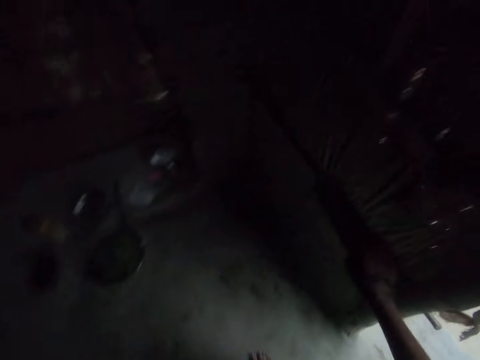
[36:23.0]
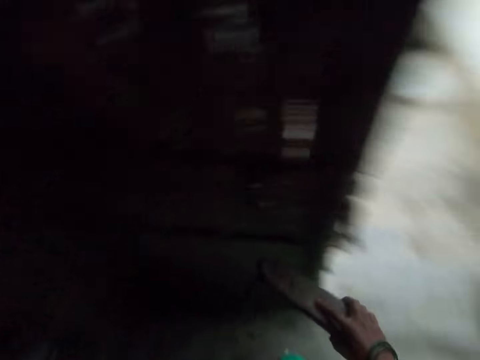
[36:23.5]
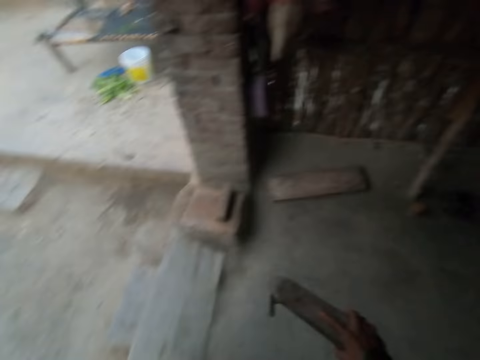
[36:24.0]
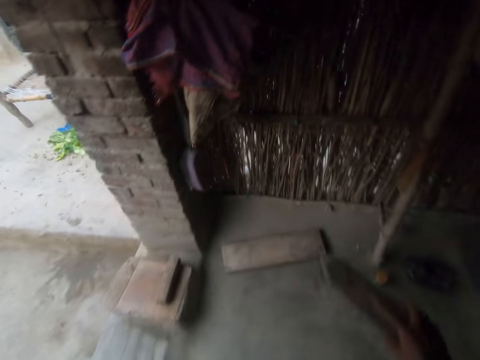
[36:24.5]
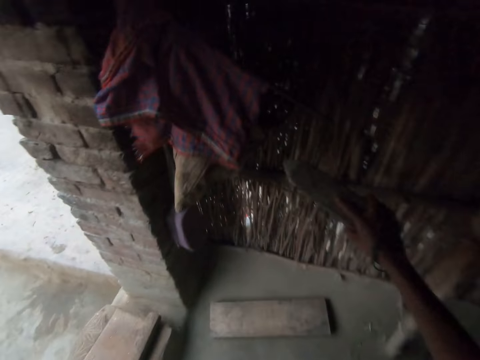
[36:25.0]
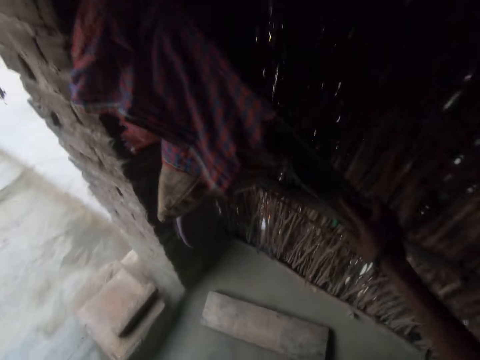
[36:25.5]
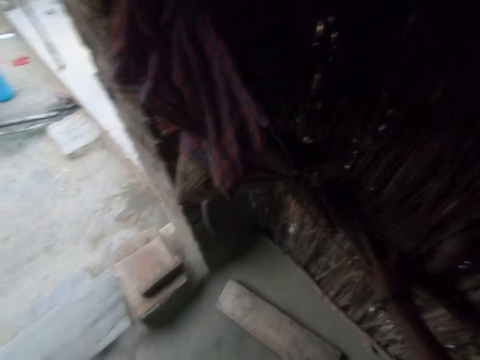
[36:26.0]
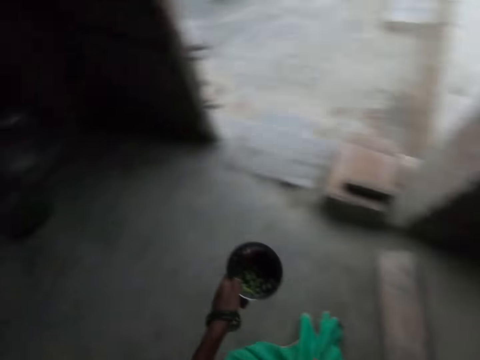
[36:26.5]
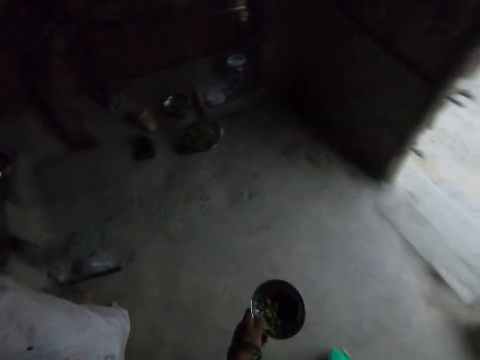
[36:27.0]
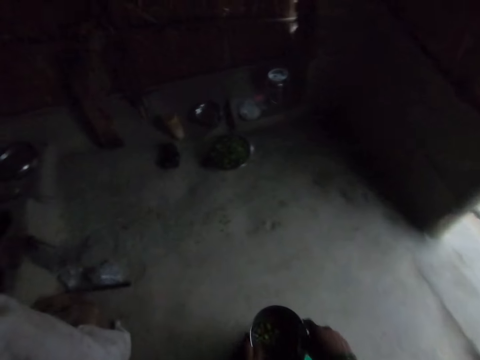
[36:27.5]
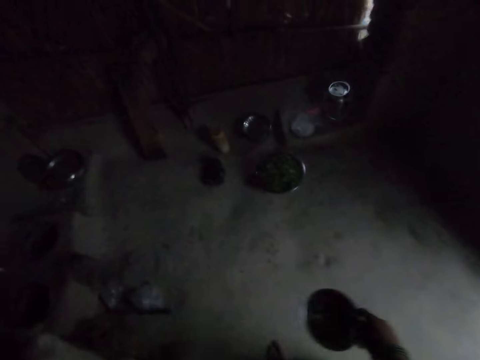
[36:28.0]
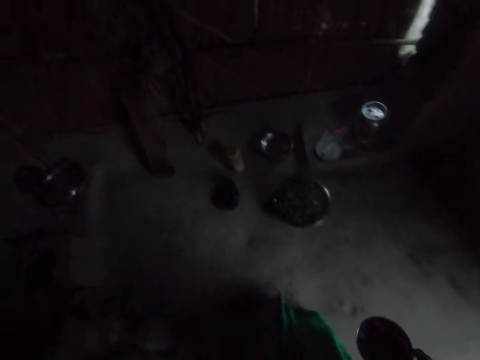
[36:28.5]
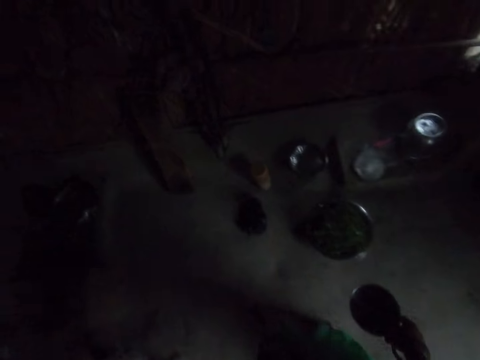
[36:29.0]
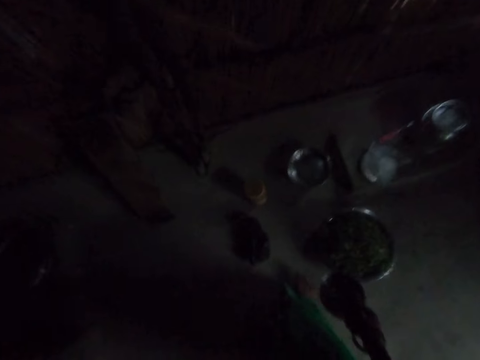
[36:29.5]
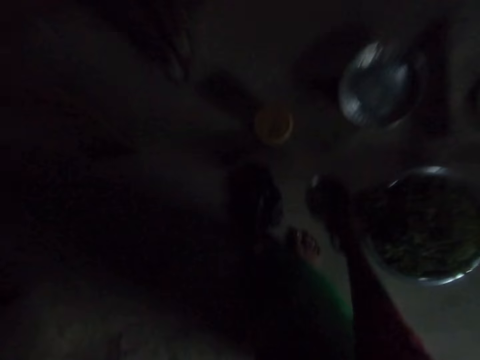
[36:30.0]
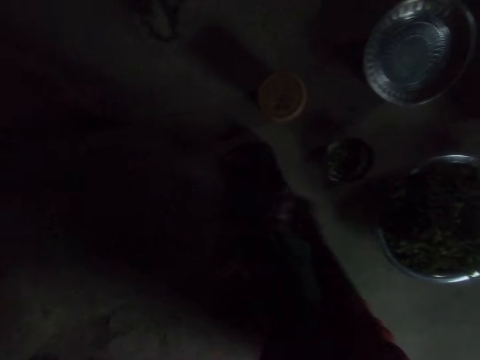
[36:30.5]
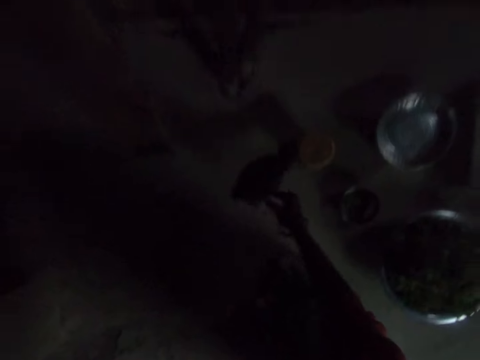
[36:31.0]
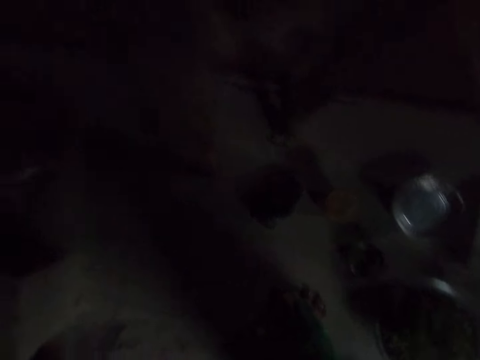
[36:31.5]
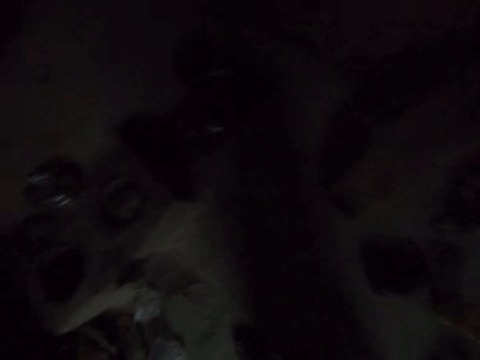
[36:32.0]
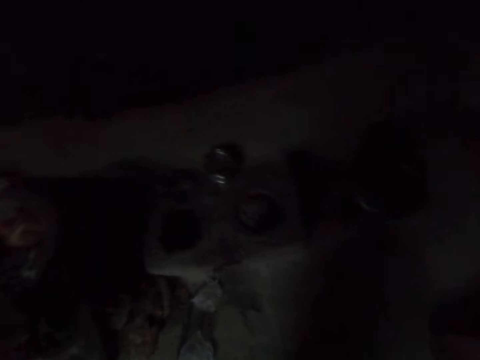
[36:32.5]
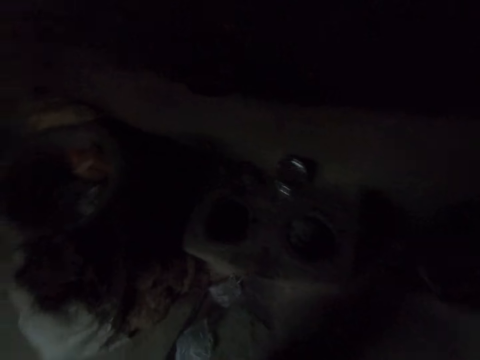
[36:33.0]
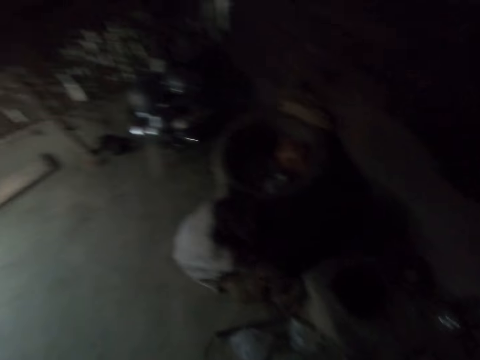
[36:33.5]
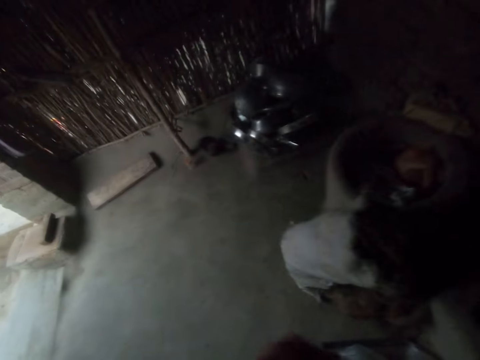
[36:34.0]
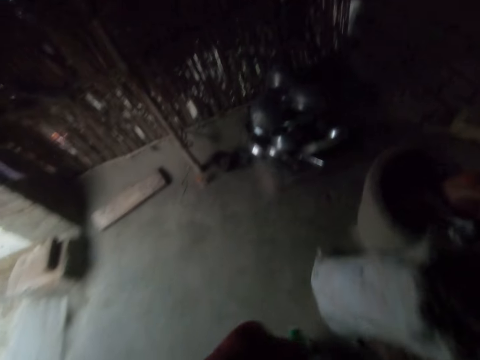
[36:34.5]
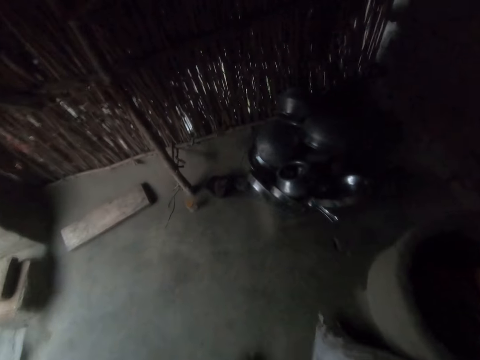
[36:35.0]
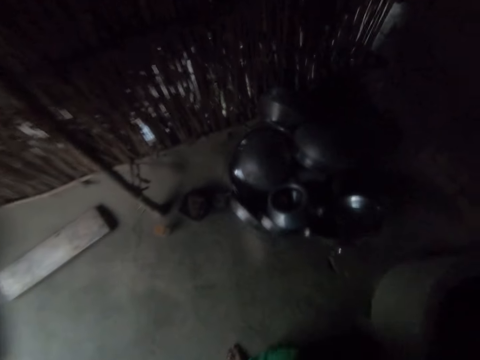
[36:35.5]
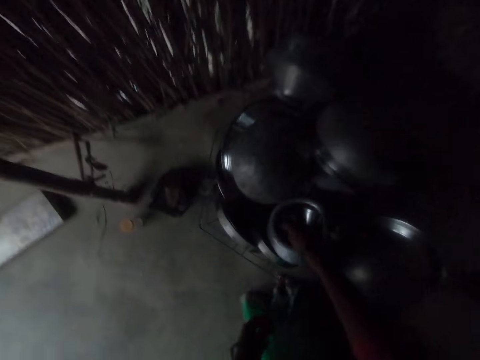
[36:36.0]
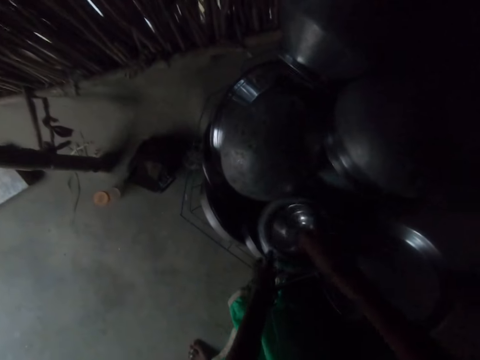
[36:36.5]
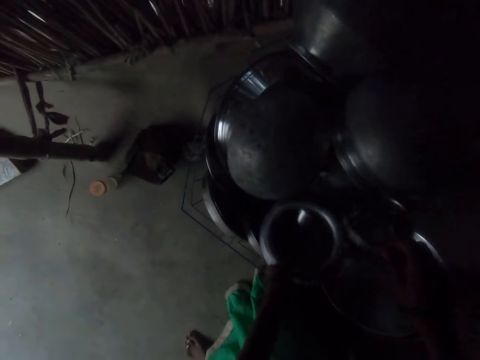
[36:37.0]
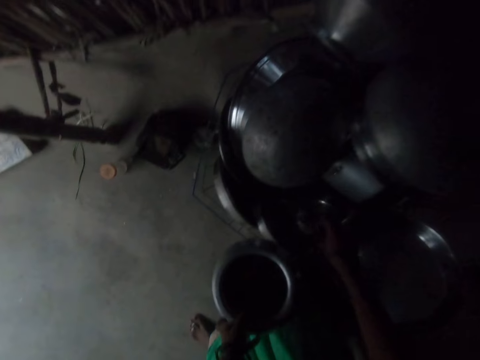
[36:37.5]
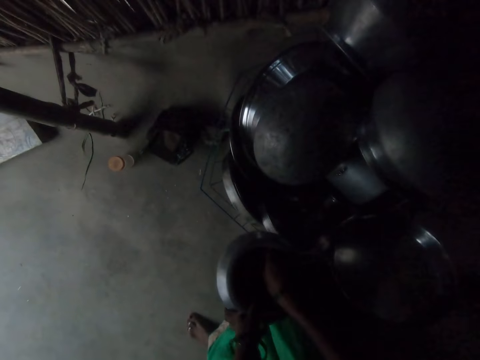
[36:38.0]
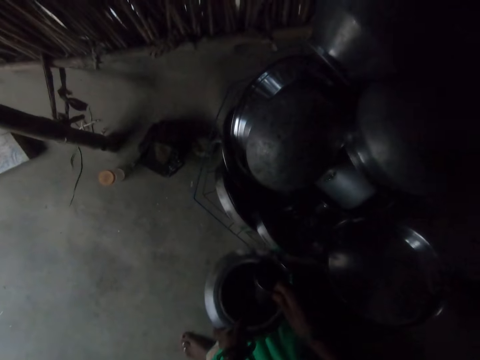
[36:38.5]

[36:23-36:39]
The camera wearer walks into a dark room. They walk out of the dark room. They drop the wooden tool on a raffia shelf. They walk around the house. They walk into the dark room. They drop the bowl on the floor. They move a nylon bag on the floor. They walk around the house. They lift a plate. They take out a small bowl from a pot. They pick up the pot with the left hand. They drop the small bowl with the stack of cookware.

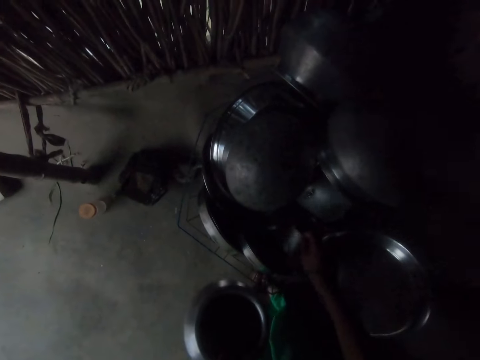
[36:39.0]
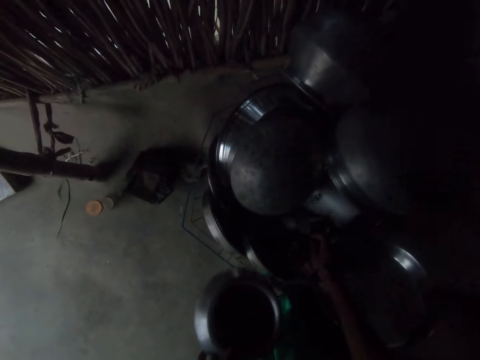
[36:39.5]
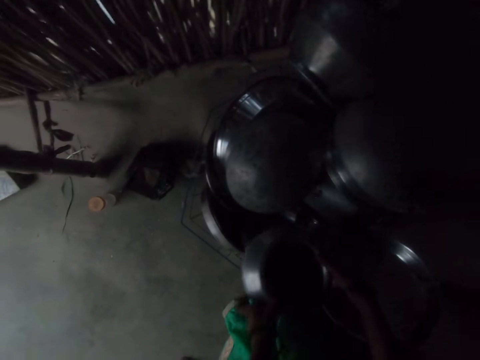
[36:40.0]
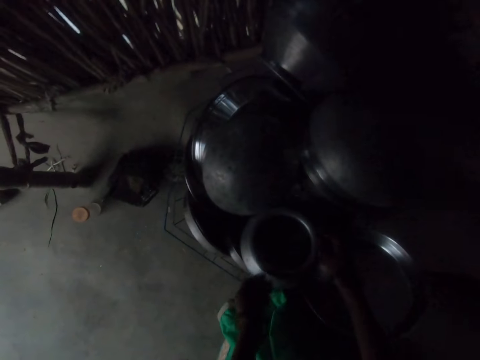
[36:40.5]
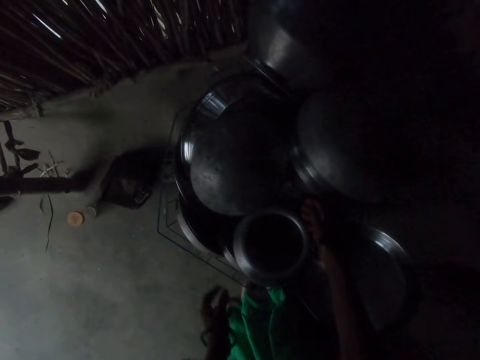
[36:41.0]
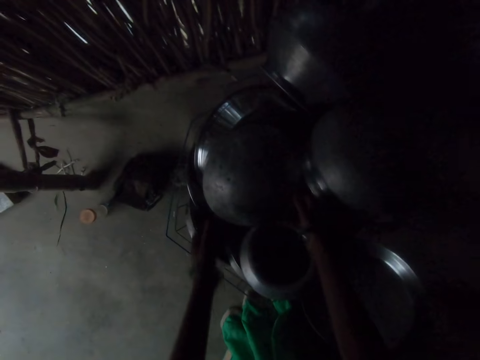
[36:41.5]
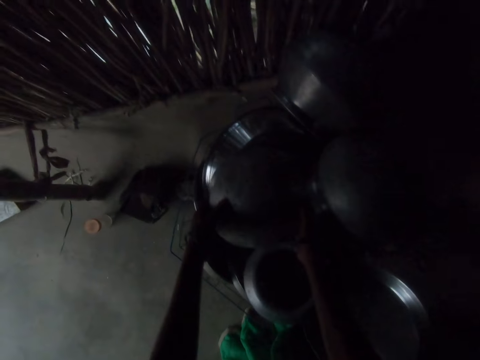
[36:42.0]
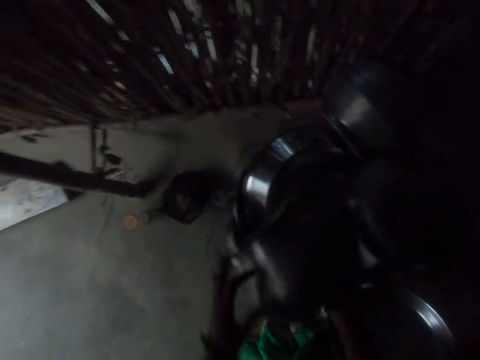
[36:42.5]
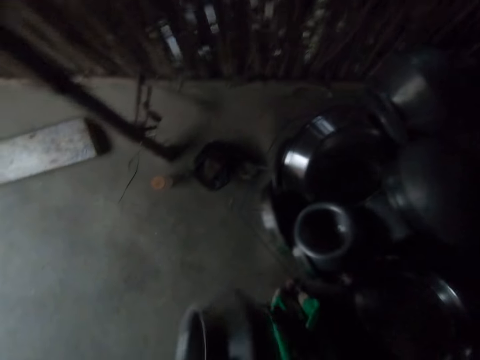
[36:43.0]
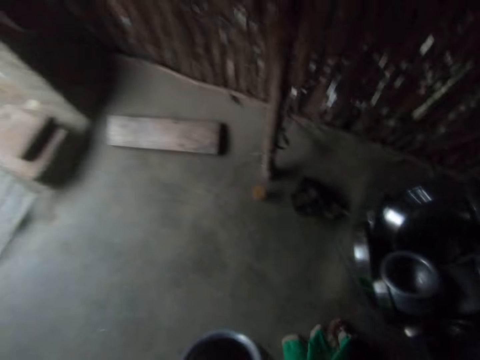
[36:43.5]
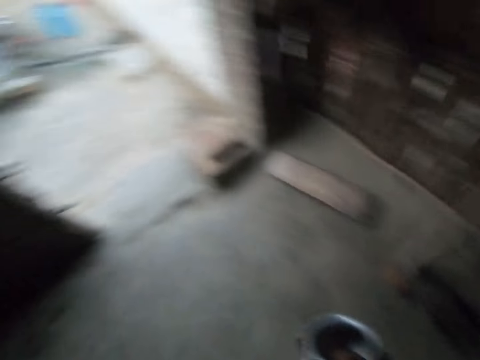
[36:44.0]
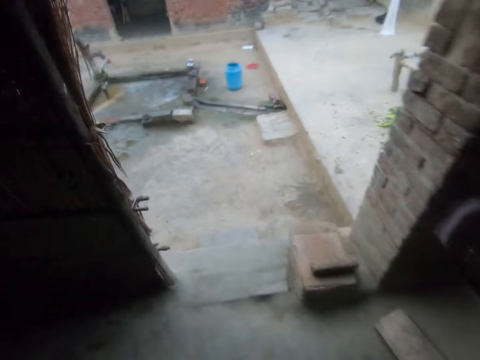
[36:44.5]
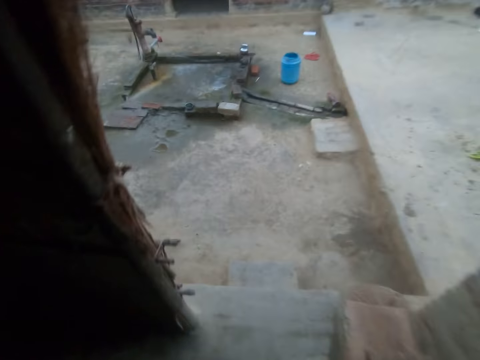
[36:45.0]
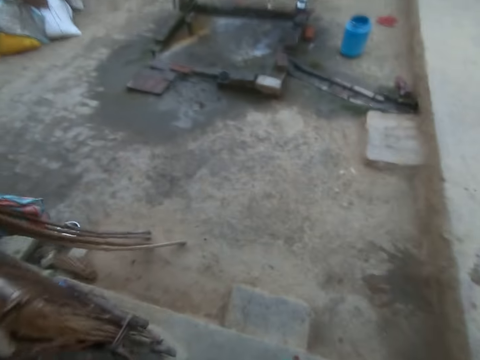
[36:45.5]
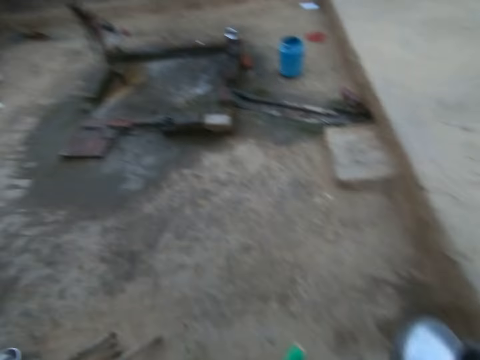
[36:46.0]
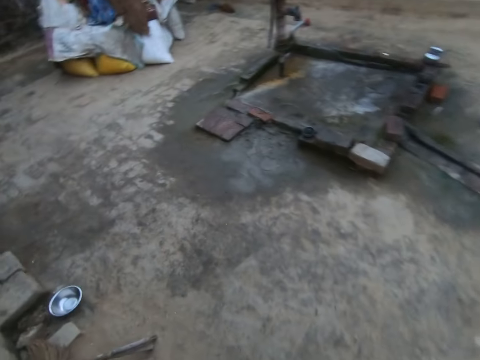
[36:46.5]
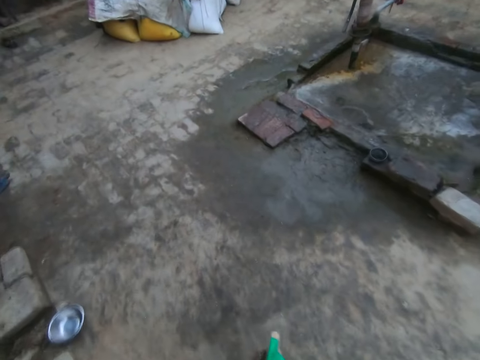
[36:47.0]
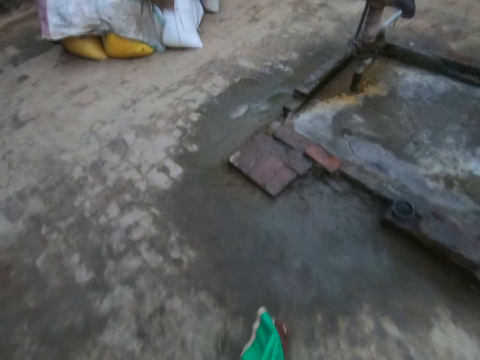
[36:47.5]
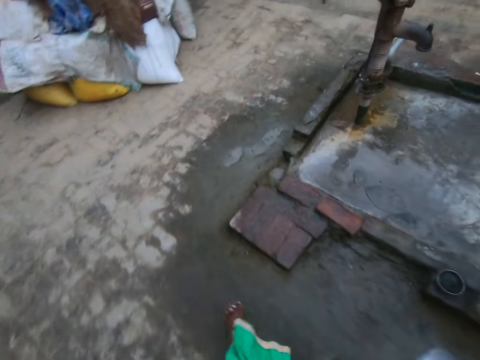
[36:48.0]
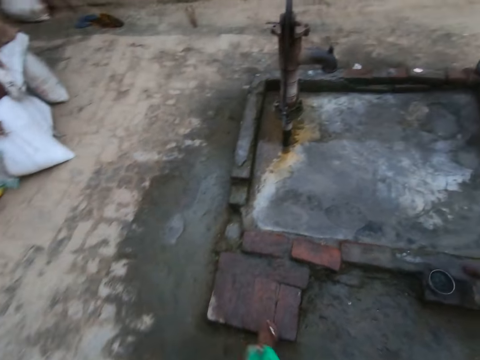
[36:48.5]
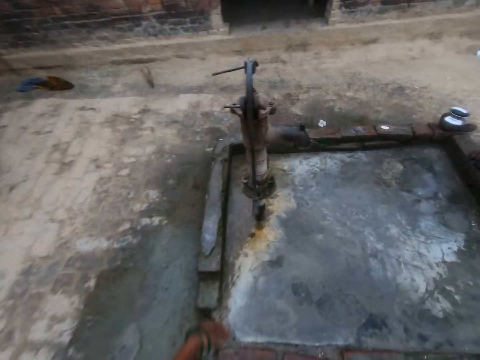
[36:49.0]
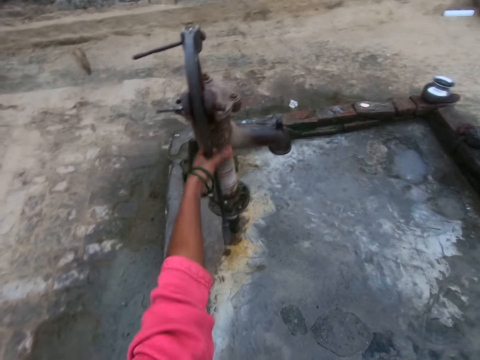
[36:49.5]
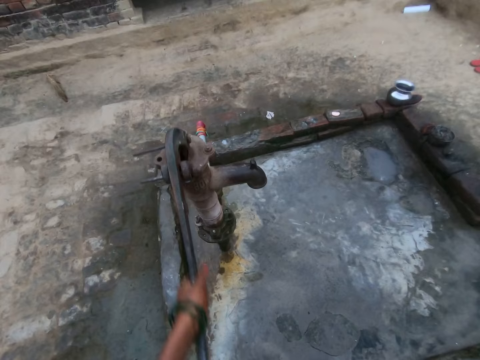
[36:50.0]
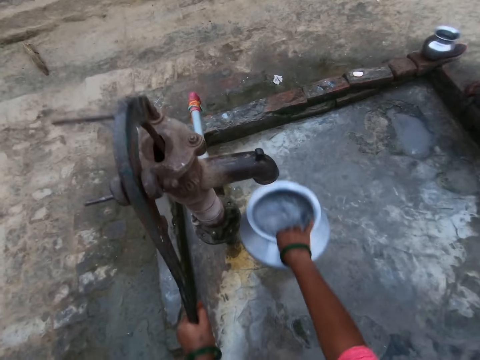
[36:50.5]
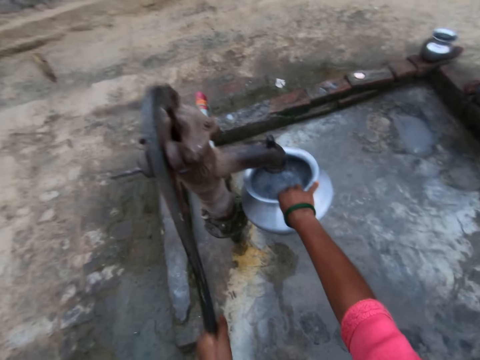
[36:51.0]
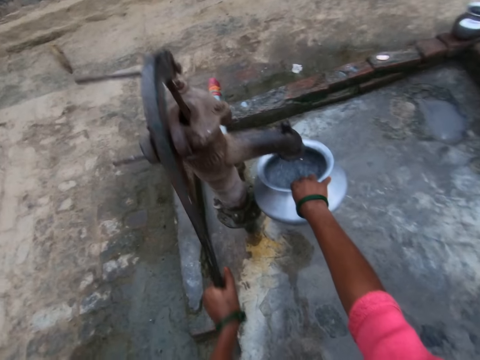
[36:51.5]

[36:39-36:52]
The camera wearer takes out a cup from inside the pot. She drops the cup in a plate with the stack of cookware. She drops the pot with the cookware. She touches a pot with both hands. She lifts the pot. She walks outside with the pot in her hand. She pumps water into the pot. She opens a tap. She puts the pot under the tap.
